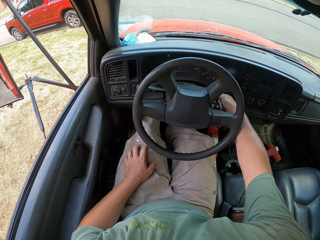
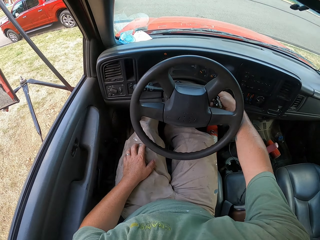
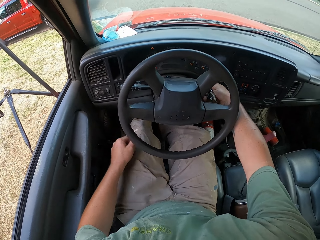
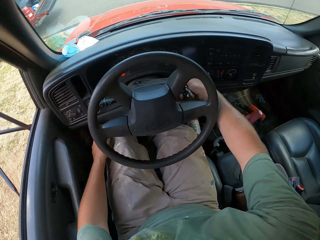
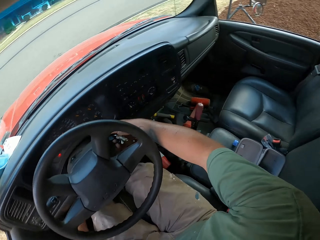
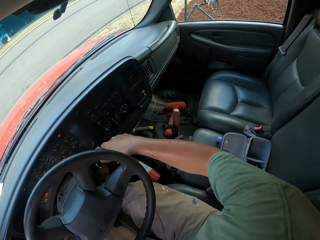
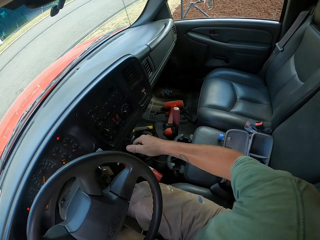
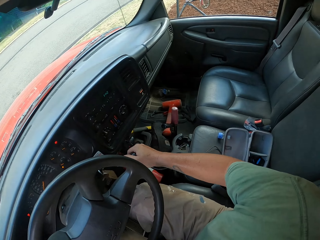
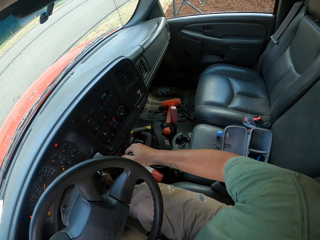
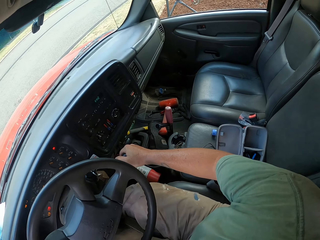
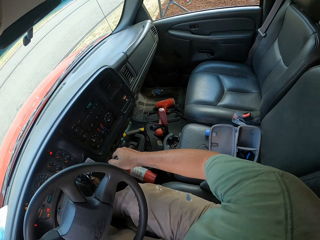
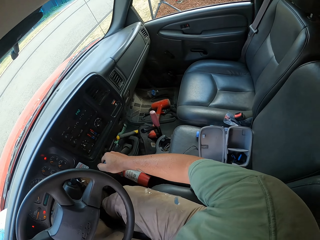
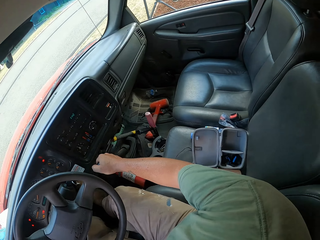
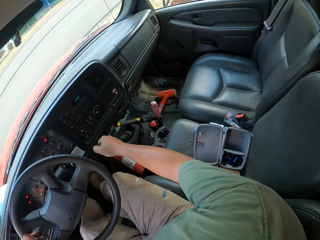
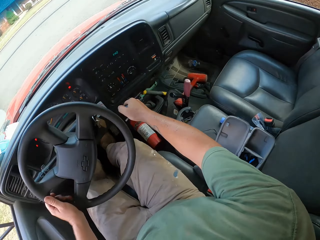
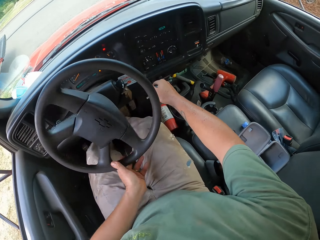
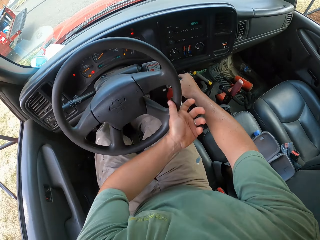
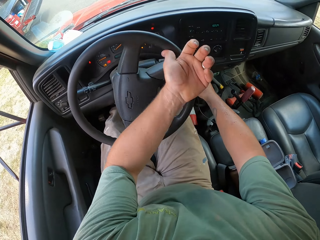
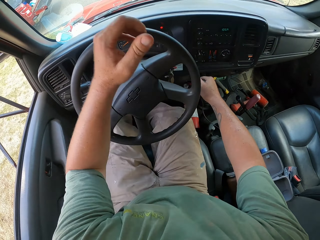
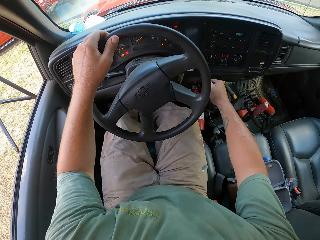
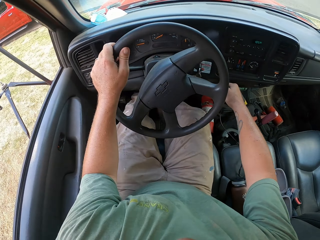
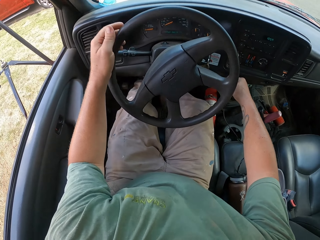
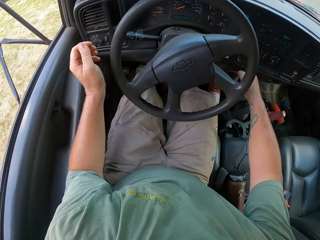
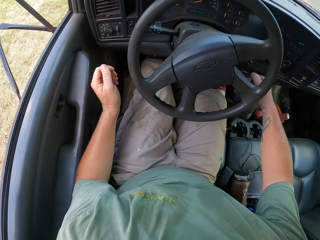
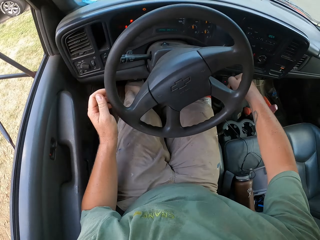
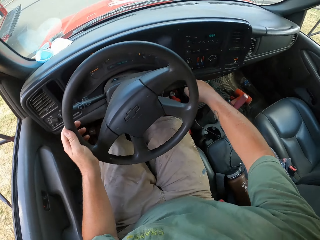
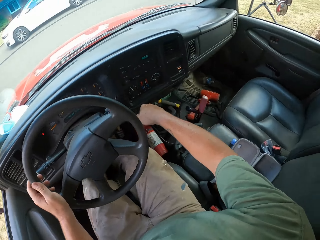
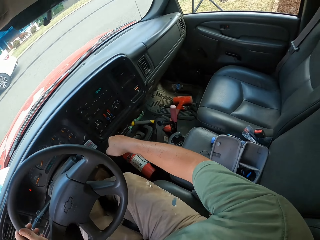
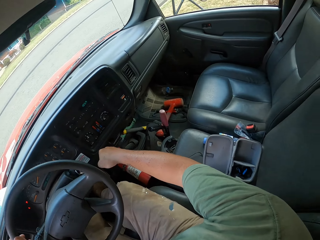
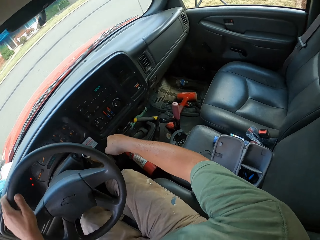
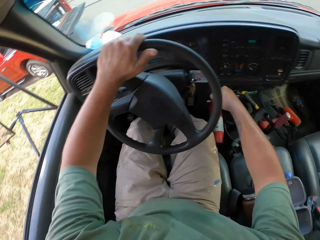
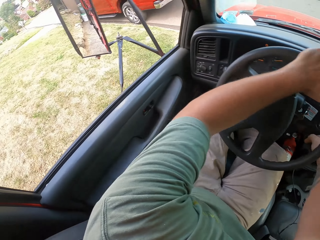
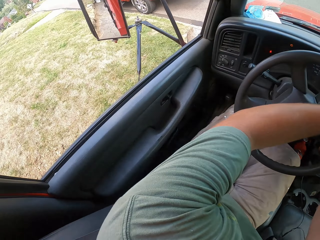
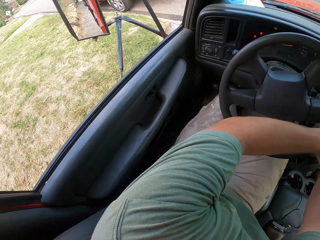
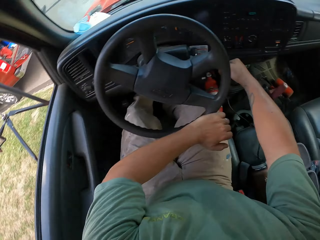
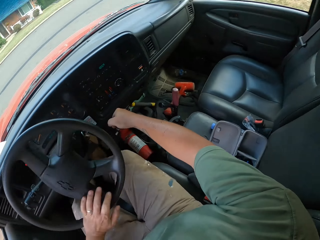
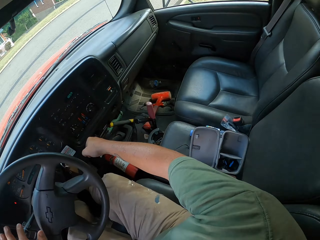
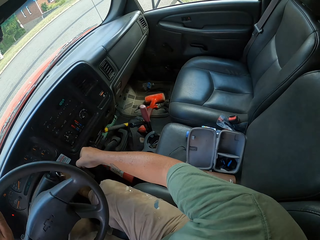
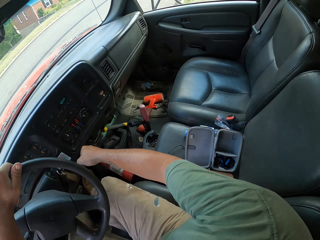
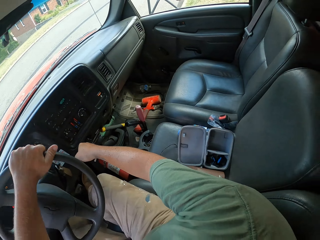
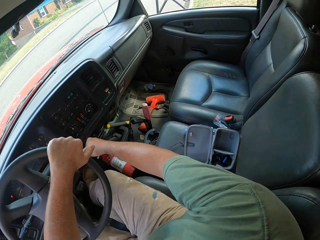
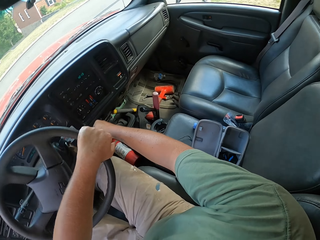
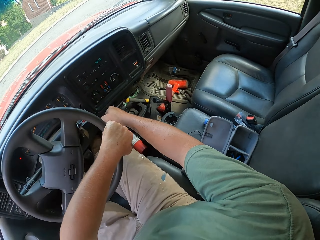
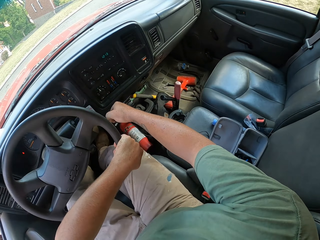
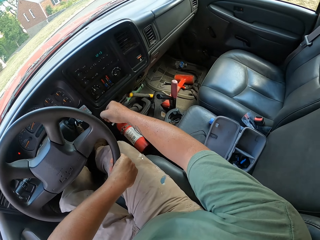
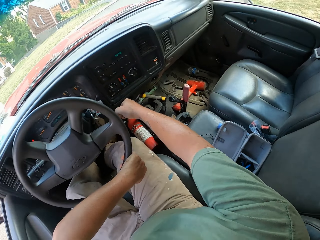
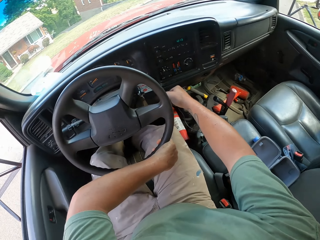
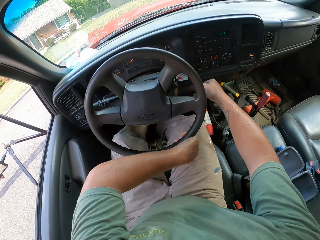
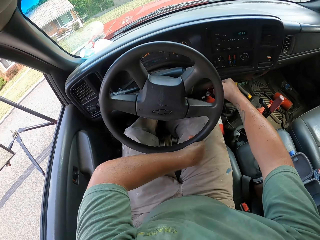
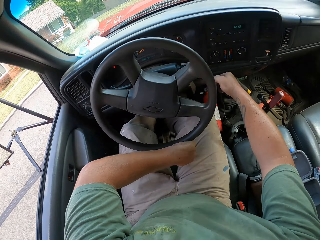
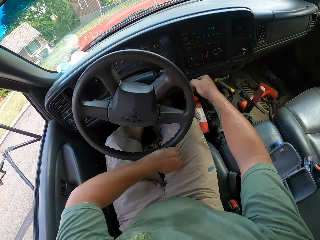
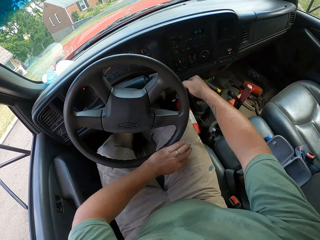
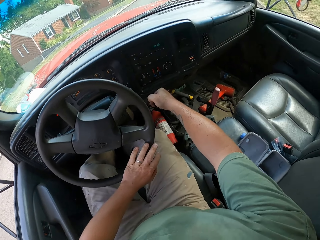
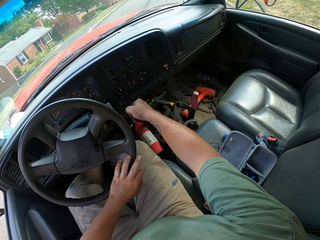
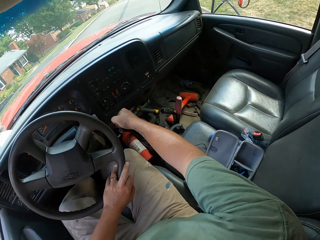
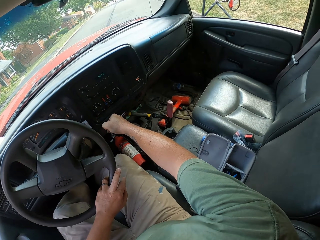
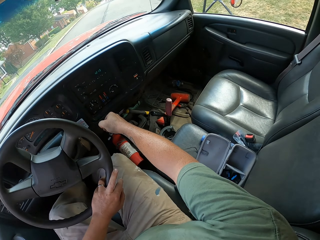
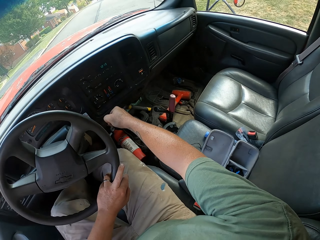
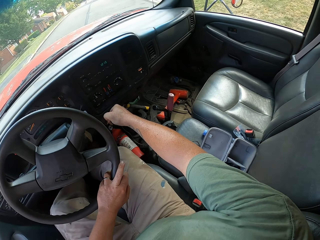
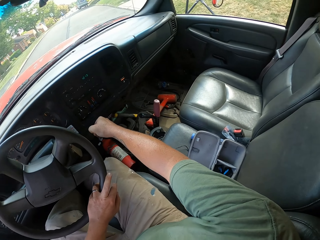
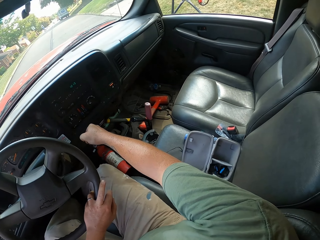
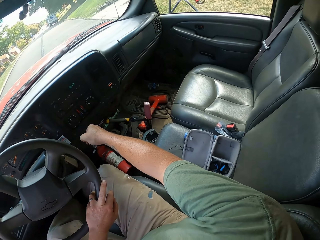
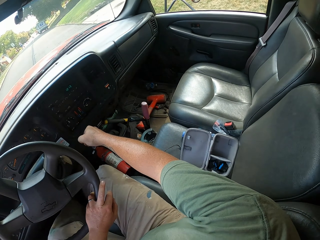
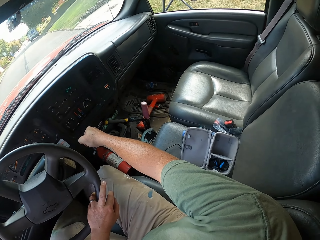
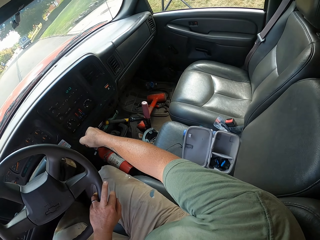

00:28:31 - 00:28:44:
The camera wearer turns on the vehicle. They drive the truck. They drive off.

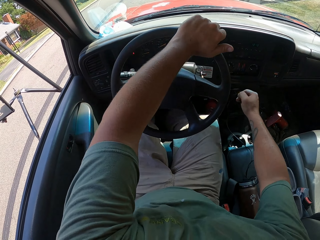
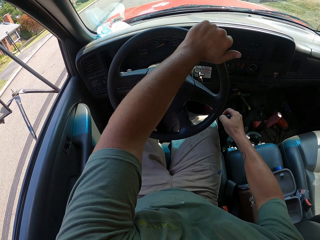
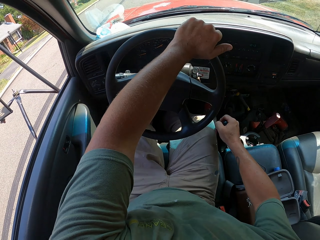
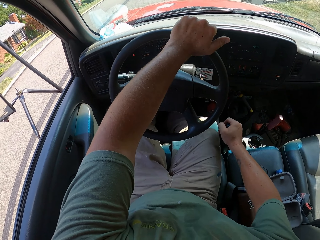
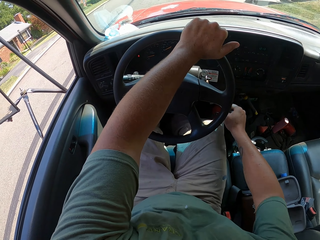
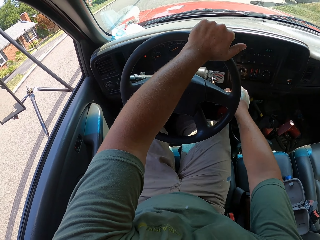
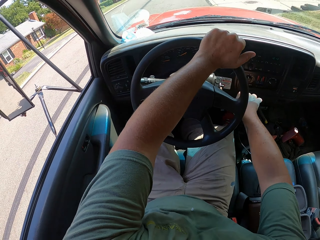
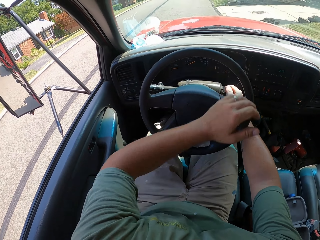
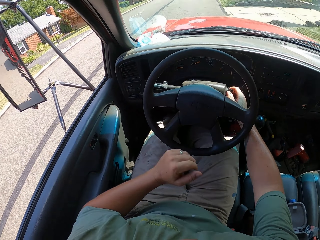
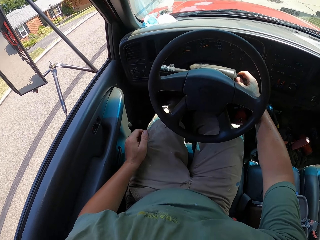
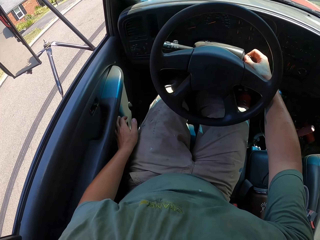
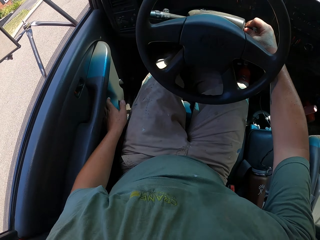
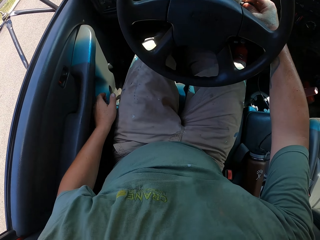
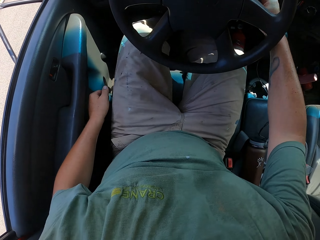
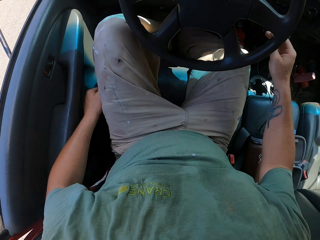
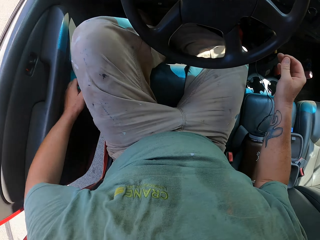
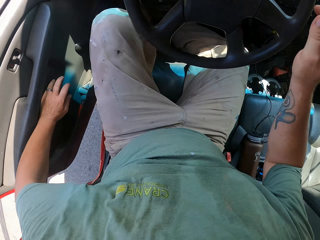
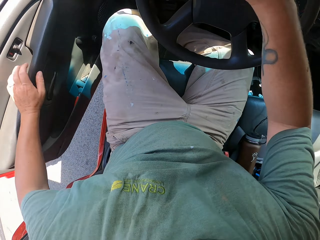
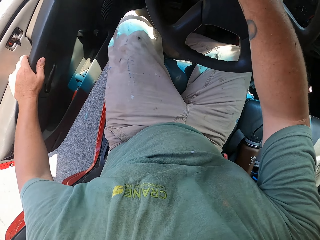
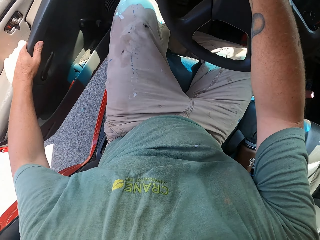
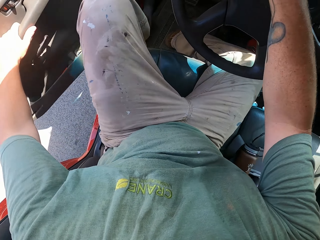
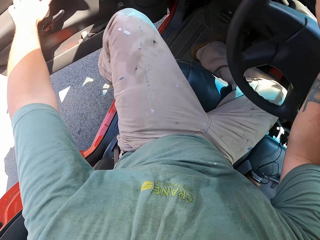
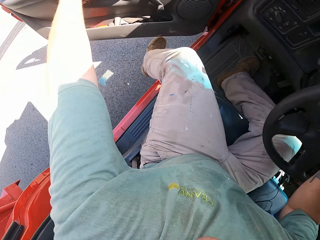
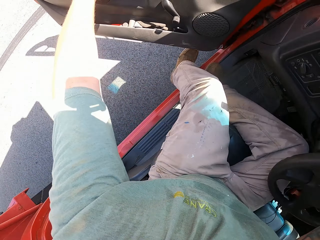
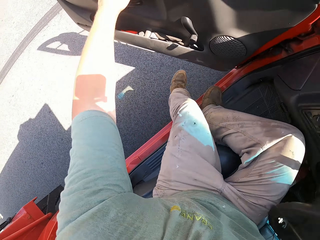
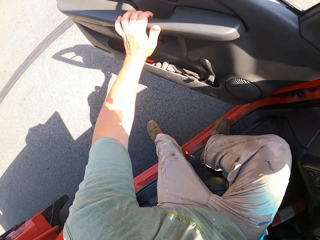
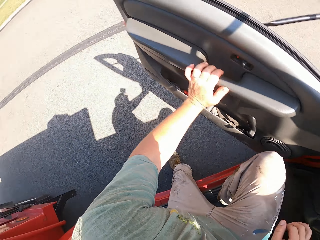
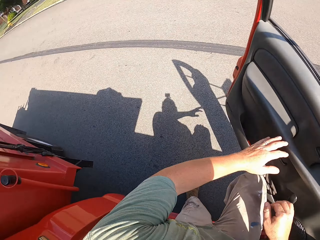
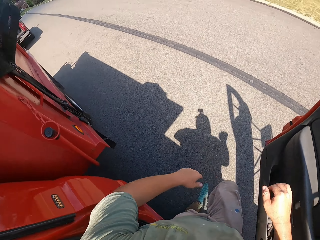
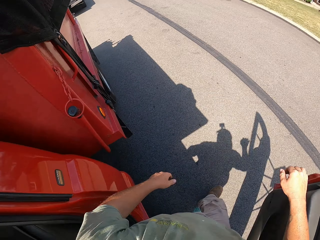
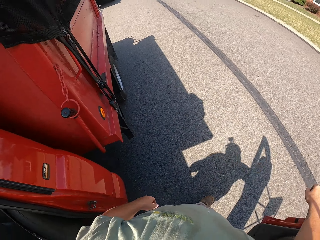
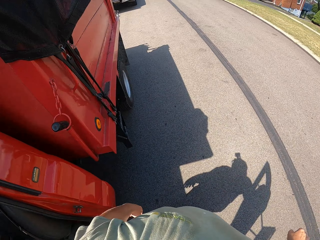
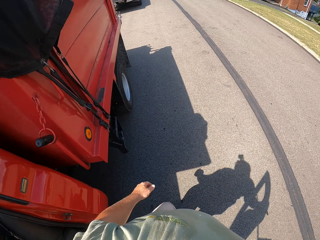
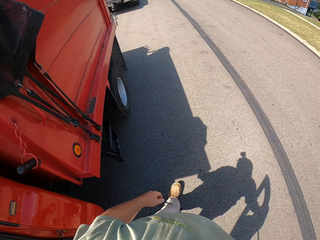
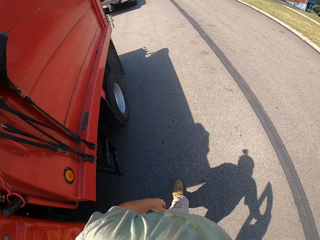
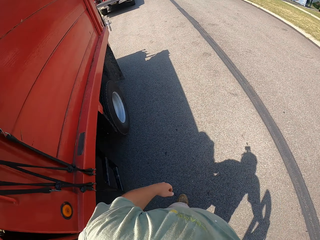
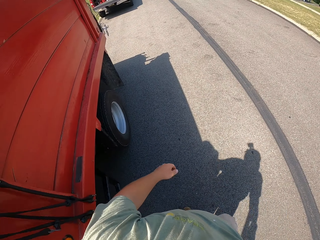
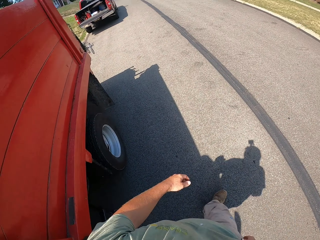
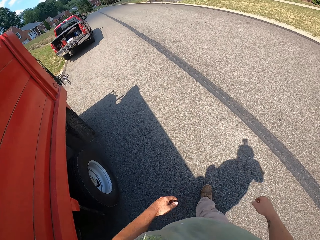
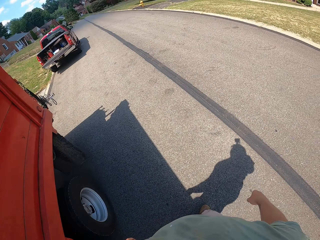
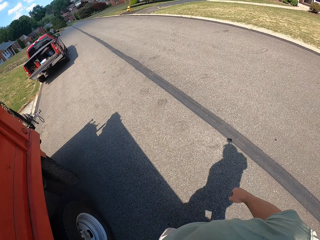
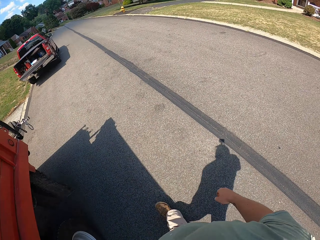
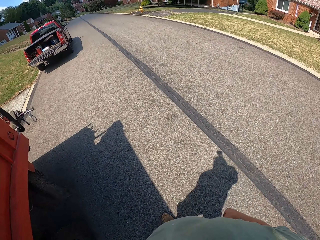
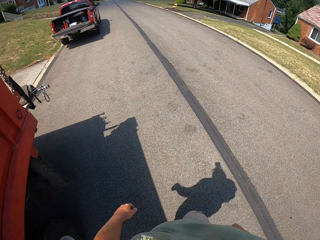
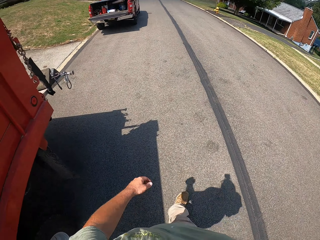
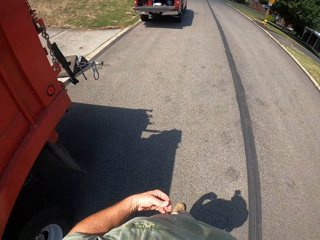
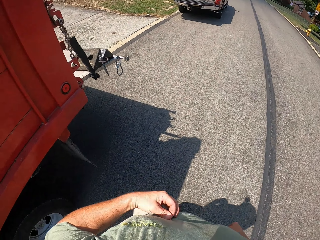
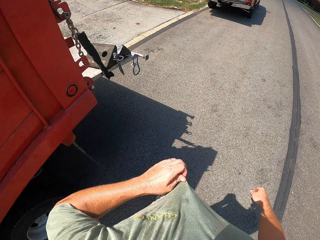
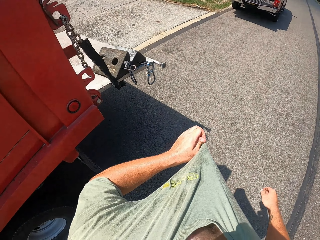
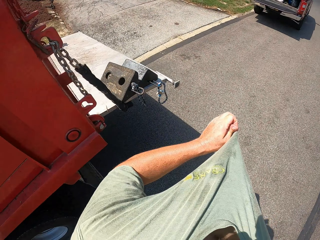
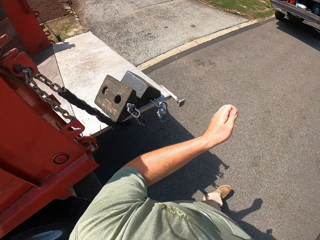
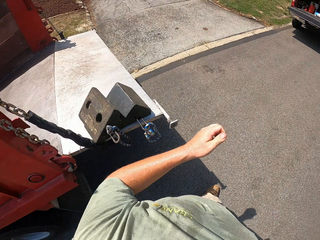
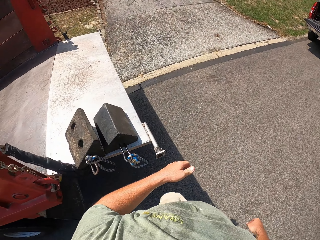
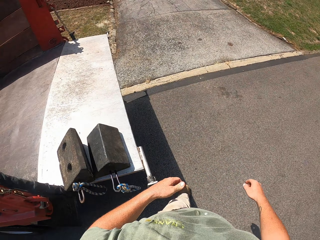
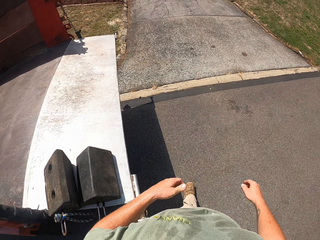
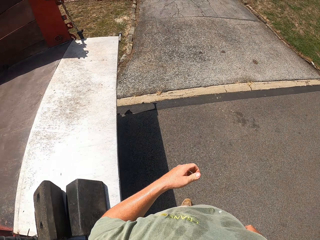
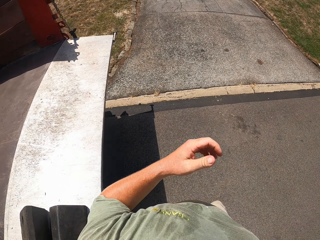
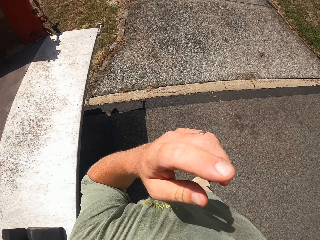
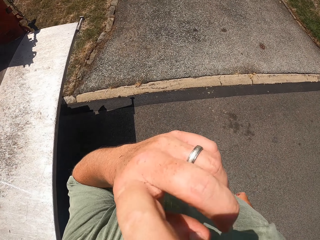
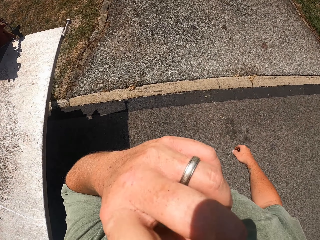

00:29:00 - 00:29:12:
The camera wearer turns off the vehicle. He opens the truck door. He gets out of the truck. He walks from the truck. He stretches his t-shirt.
